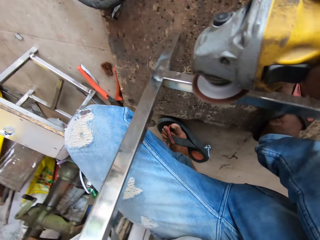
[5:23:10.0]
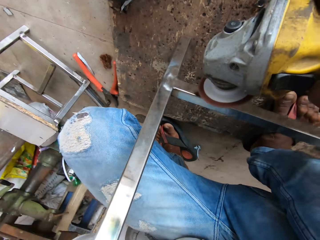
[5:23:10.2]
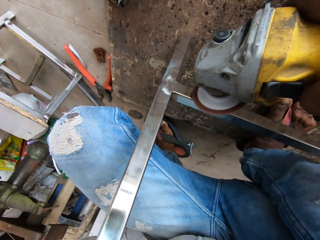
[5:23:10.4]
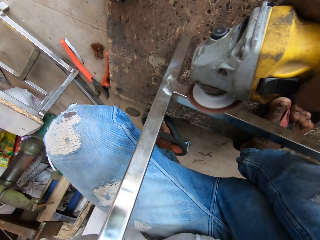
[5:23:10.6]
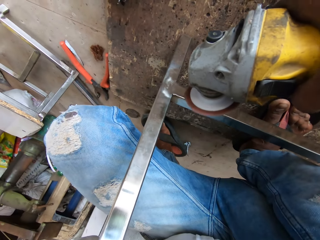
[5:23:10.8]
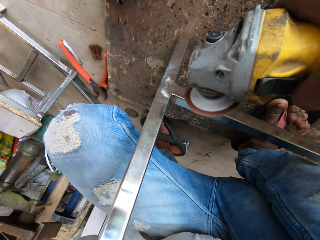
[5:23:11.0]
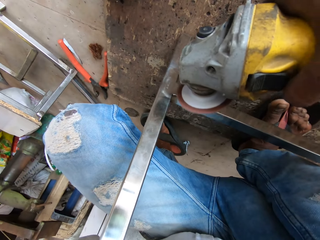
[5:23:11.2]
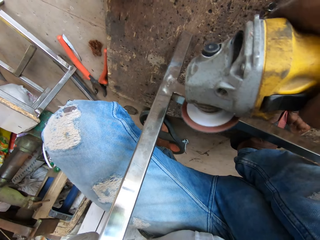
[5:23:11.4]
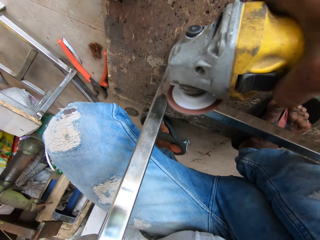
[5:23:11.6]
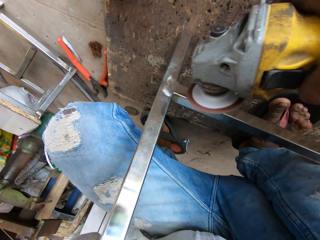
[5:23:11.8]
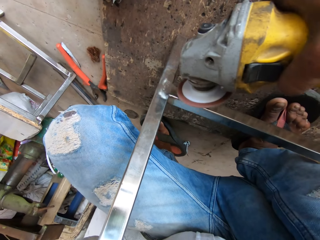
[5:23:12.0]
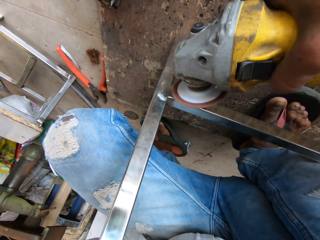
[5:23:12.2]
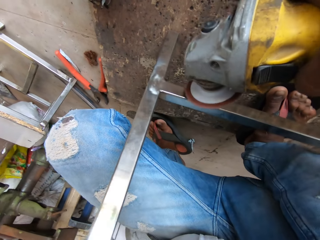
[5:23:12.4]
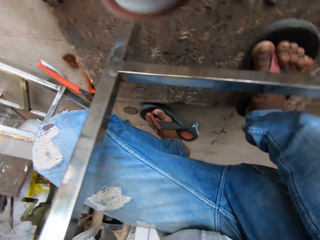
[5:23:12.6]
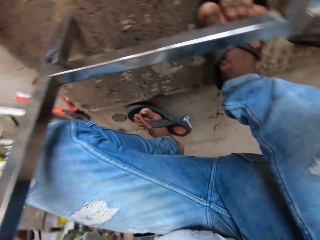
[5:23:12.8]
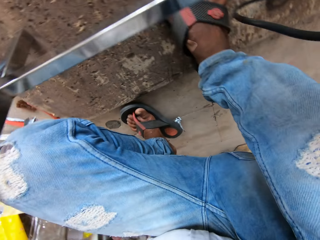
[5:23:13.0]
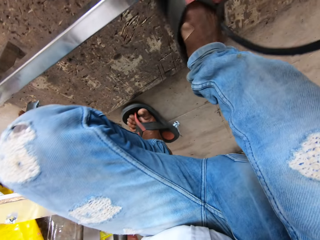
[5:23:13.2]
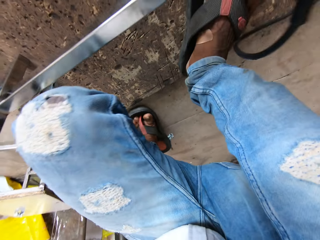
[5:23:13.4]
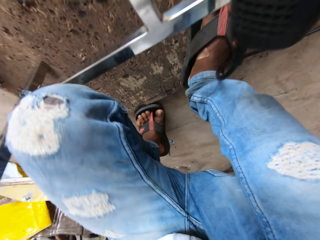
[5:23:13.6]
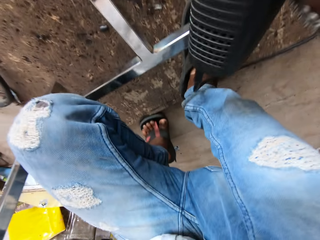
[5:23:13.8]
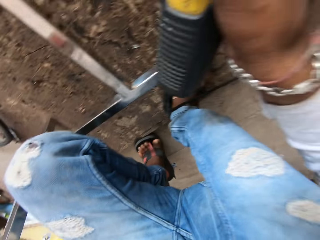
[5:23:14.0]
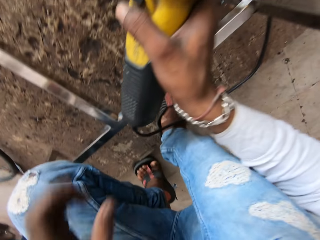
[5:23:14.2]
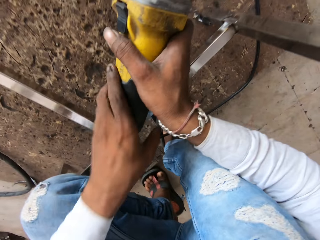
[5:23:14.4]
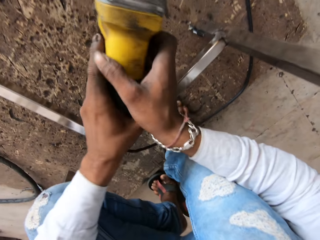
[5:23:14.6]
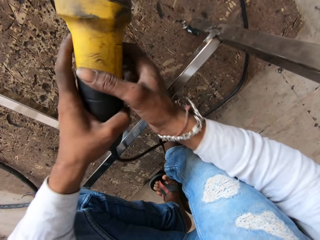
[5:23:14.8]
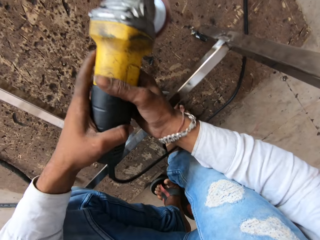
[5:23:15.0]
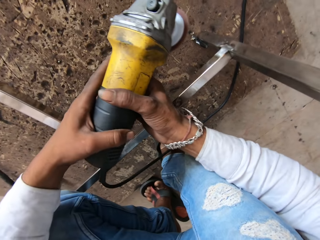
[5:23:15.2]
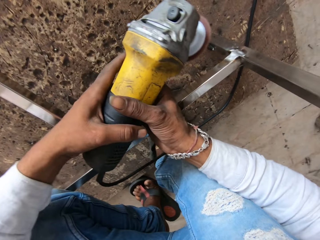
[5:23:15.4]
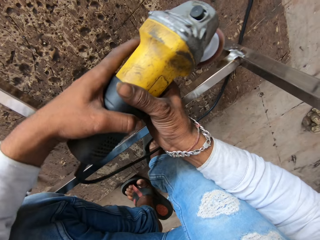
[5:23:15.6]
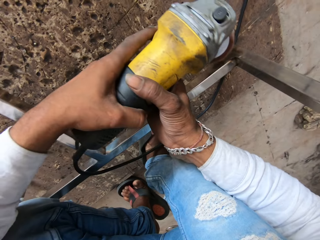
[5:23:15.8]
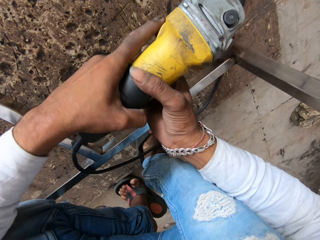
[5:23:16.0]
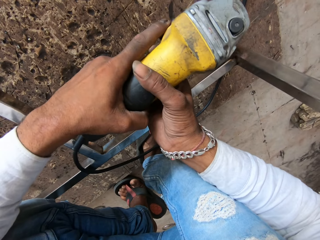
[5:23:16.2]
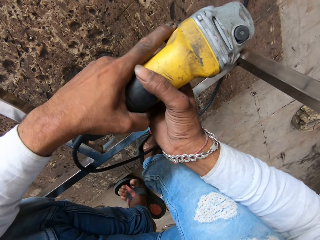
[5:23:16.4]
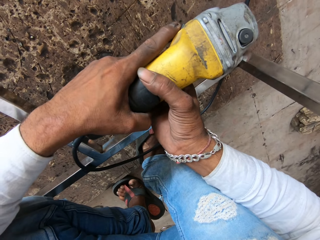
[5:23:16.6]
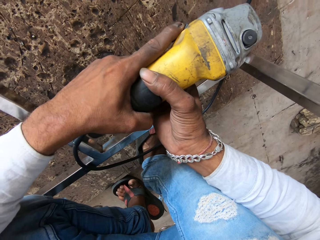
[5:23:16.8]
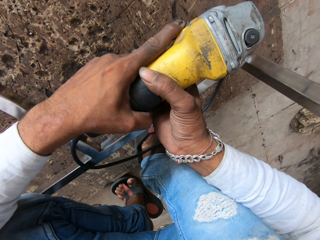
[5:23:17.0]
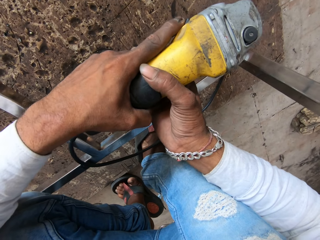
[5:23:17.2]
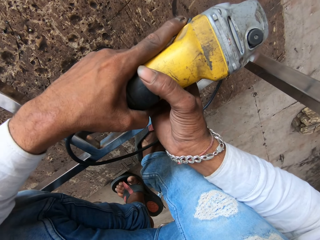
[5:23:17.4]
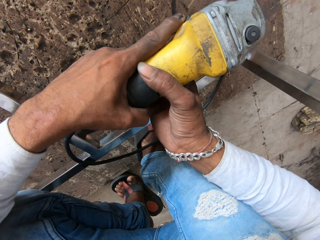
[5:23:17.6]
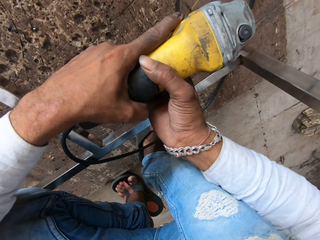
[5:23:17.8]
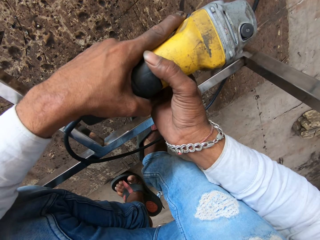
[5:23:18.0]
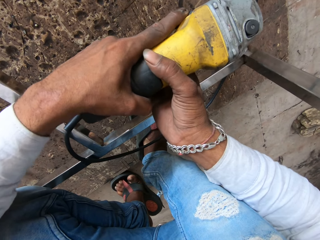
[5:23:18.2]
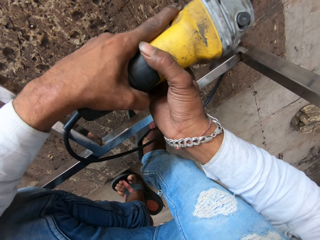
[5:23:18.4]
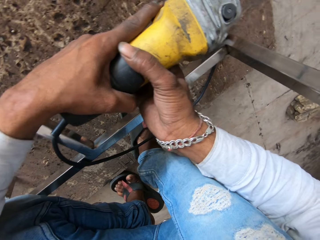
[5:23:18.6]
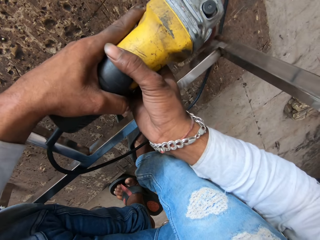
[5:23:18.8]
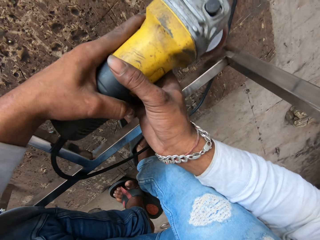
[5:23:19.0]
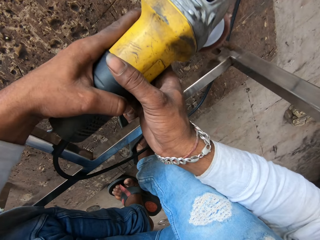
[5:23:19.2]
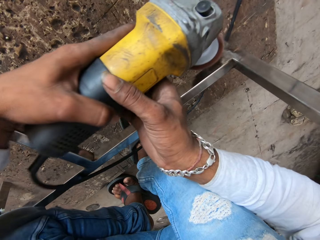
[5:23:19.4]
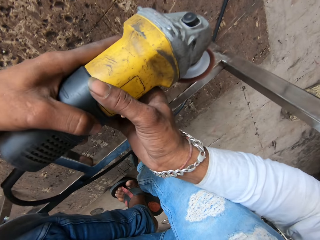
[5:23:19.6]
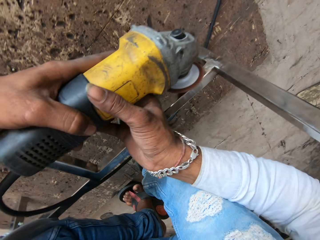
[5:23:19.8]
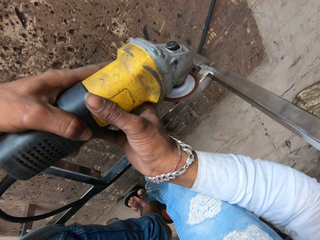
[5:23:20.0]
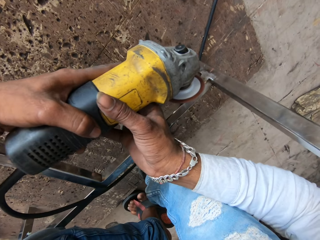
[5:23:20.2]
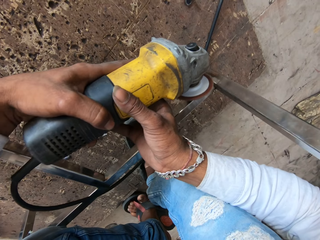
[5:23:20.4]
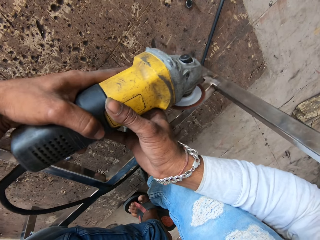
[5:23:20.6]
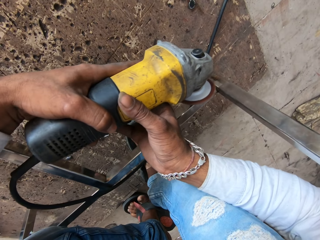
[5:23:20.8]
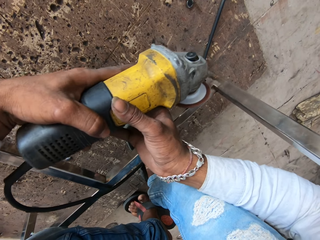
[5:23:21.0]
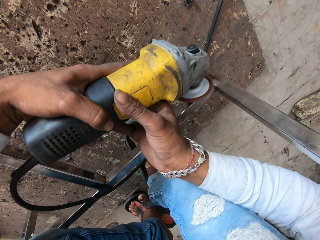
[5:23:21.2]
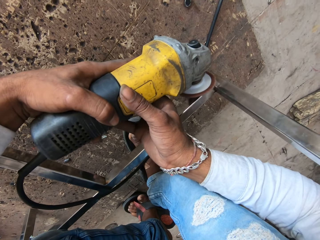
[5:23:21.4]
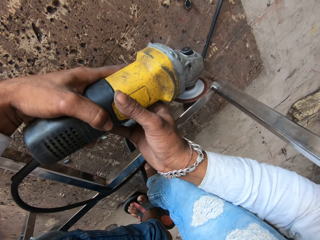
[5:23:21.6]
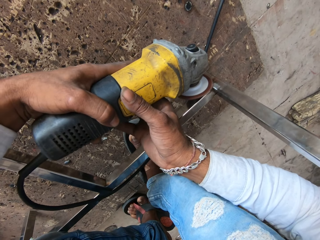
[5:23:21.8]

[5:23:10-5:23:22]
The camera wearer turns to the right metal table leg. They grind along the right metal table leg with a metal grinder.

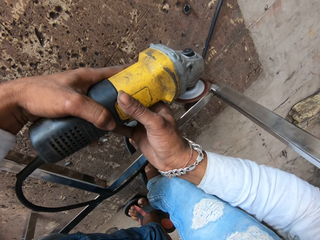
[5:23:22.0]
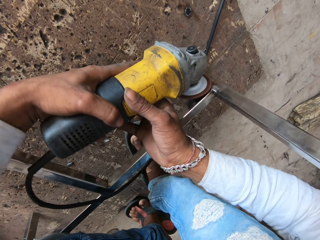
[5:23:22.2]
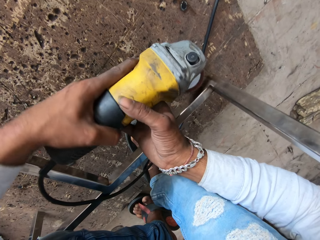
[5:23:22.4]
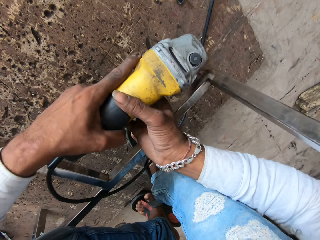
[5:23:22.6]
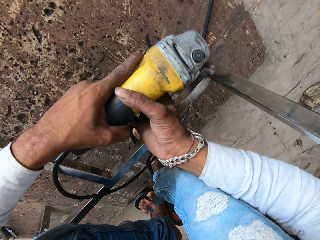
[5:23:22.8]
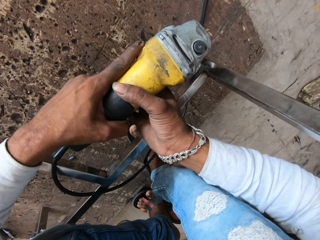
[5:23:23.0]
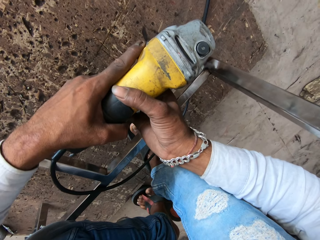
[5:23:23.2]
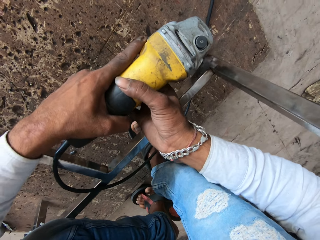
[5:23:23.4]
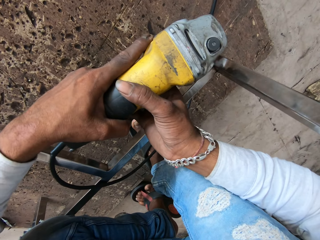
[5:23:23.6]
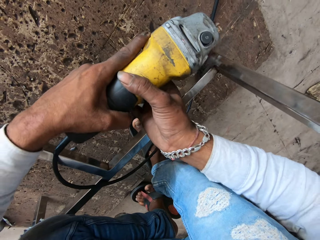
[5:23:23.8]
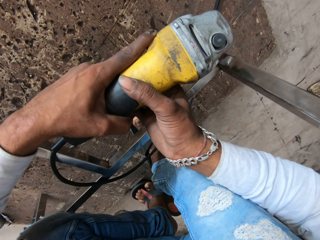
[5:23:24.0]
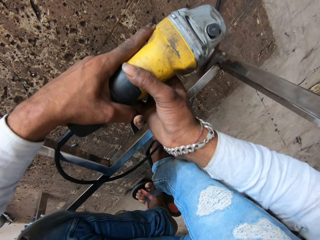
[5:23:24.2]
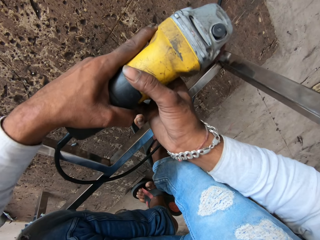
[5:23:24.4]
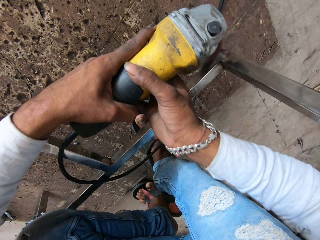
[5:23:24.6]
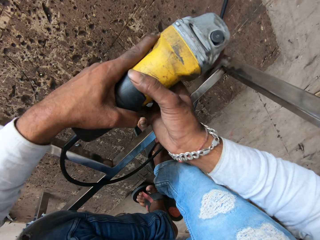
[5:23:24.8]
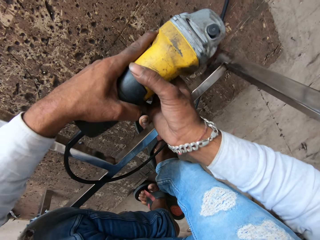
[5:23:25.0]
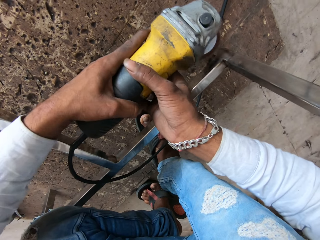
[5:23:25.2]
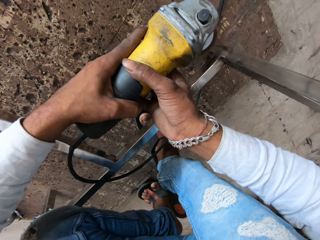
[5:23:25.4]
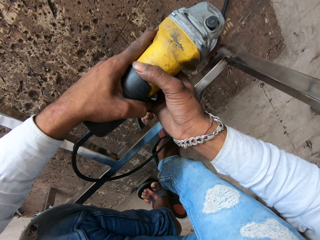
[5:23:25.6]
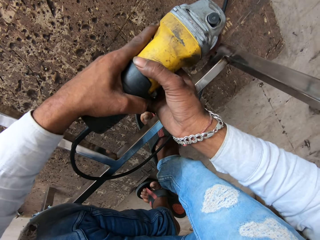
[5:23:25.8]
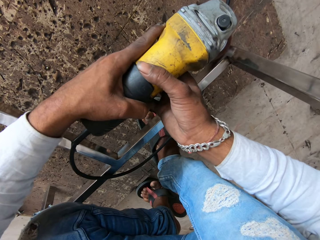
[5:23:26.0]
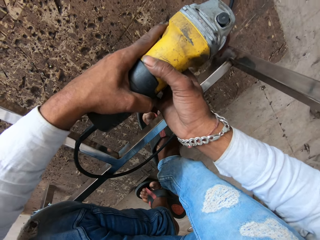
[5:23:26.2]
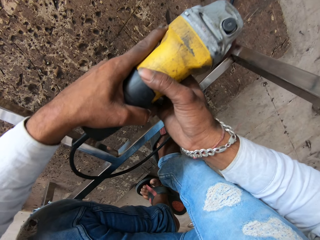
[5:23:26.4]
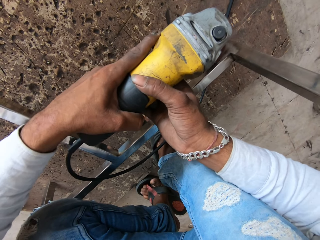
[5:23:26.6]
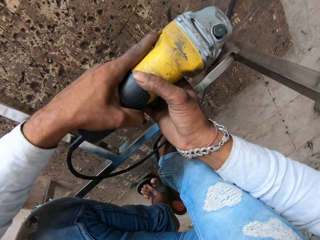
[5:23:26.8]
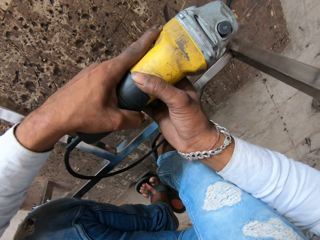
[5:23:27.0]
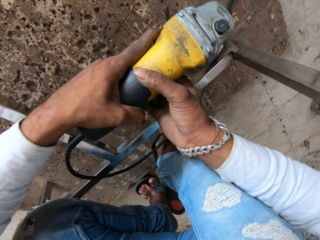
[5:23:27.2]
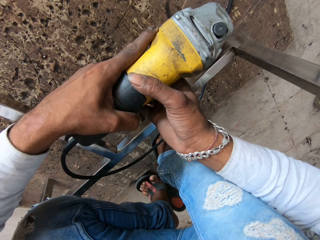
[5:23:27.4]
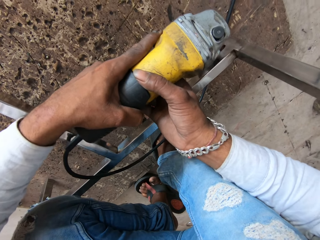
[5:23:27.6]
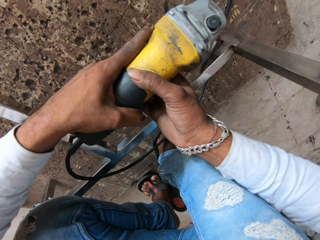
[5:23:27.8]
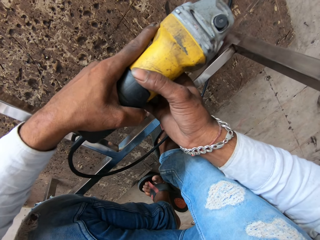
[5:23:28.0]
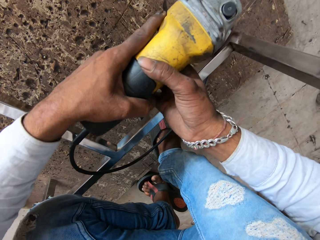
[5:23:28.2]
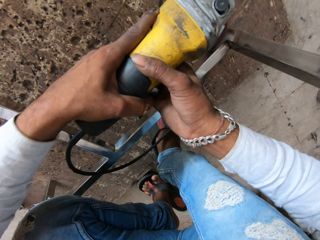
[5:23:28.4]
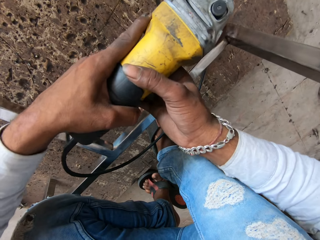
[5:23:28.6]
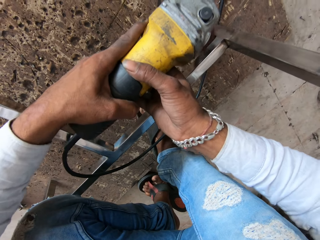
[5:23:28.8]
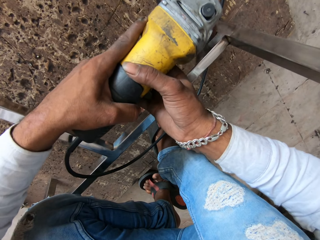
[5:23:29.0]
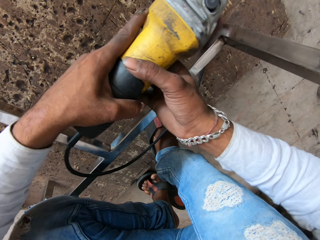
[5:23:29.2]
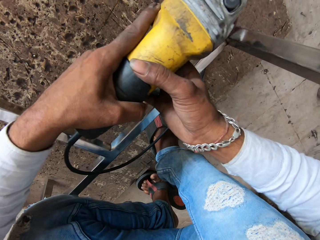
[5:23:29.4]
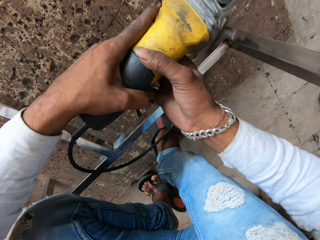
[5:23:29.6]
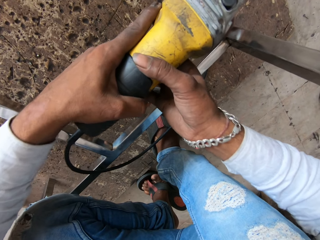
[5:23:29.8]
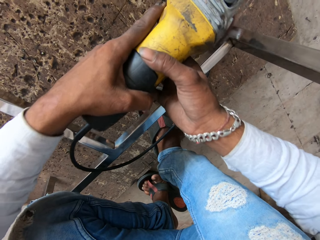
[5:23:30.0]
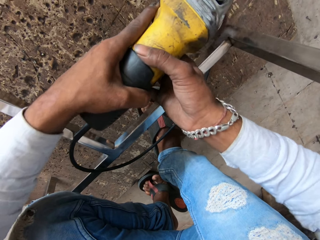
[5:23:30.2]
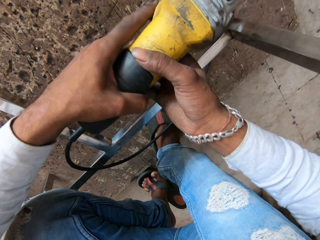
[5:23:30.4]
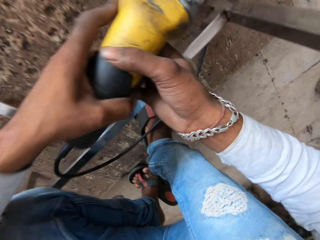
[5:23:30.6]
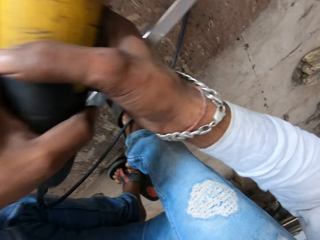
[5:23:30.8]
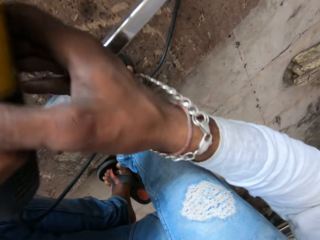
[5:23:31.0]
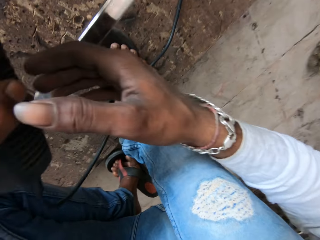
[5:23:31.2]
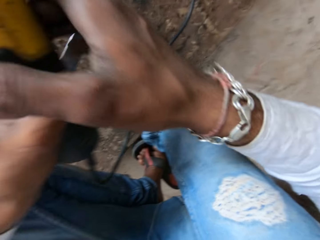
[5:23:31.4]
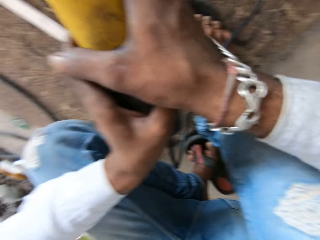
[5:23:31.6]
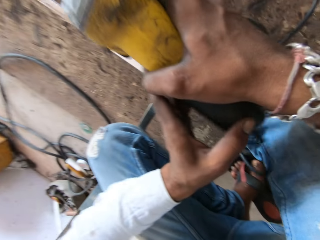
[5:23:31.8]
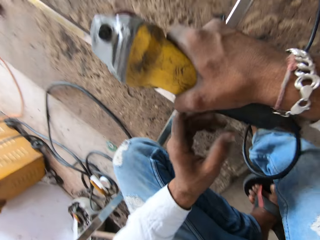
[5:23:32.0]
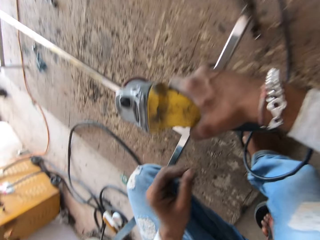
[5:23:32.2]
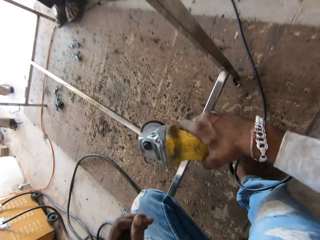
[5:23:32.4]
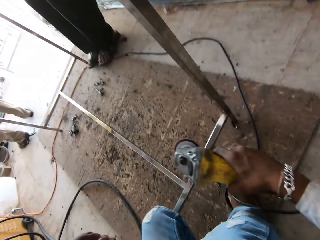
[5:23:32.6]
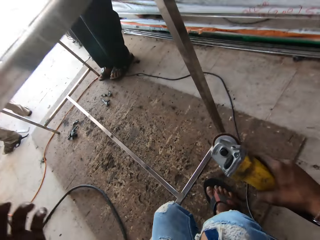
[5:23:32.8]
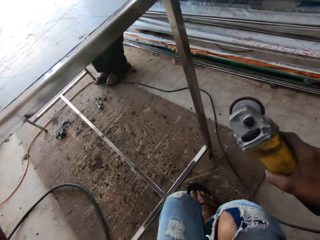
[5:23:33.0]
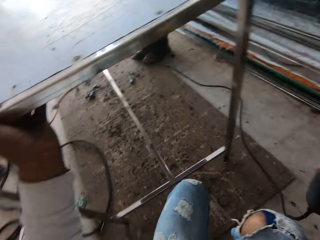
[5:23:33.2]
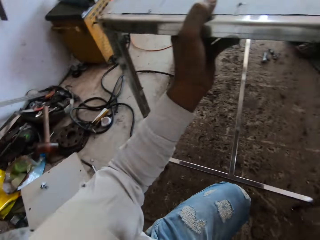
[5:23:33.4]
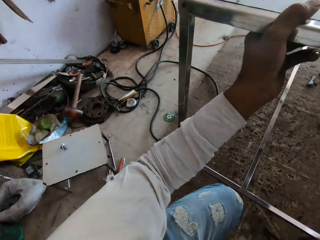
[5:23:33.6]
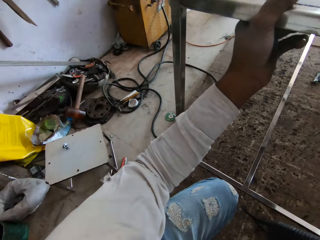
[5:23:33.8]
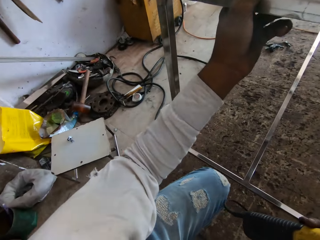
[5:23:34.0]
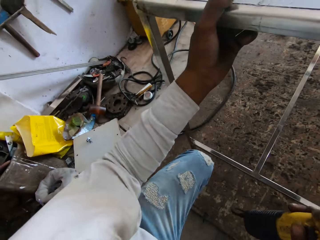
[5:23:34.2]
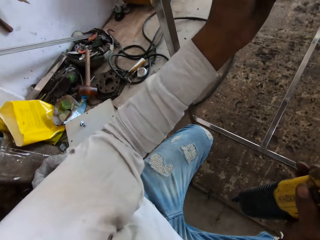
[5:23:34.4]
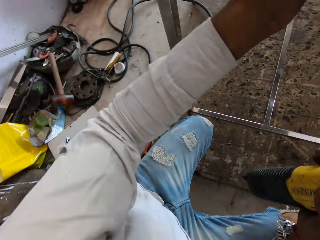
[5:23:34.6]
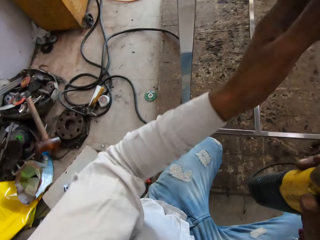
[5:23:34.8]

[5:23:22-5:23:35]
The camera wearer turns upward to the upper left leg metal frame. They hold the table.
